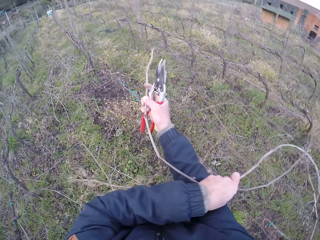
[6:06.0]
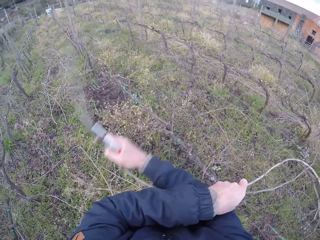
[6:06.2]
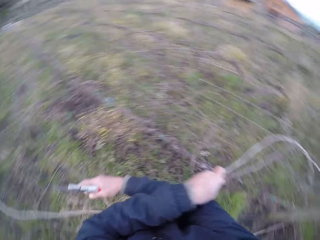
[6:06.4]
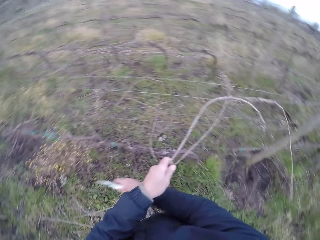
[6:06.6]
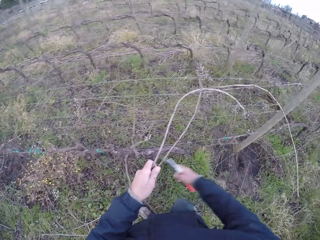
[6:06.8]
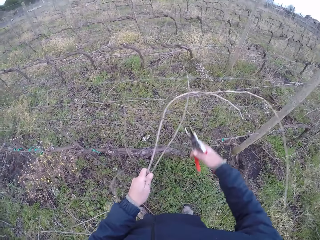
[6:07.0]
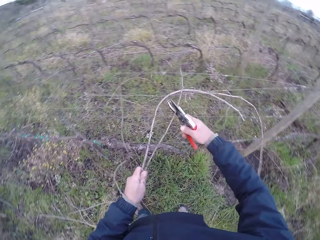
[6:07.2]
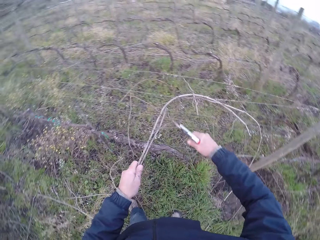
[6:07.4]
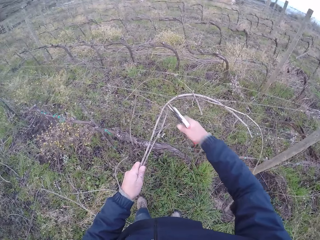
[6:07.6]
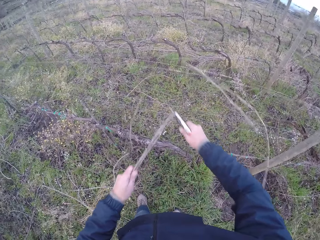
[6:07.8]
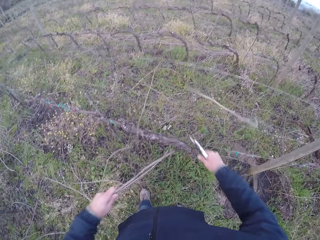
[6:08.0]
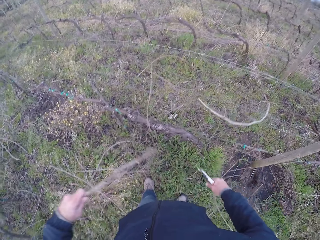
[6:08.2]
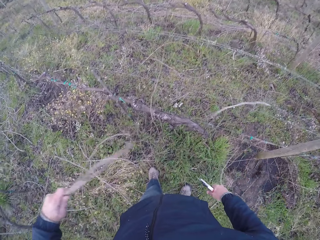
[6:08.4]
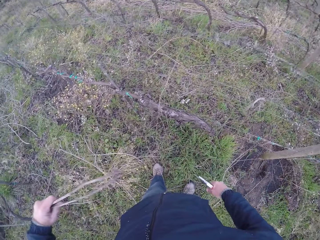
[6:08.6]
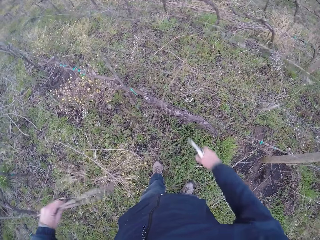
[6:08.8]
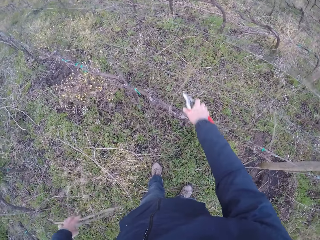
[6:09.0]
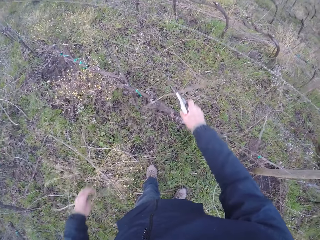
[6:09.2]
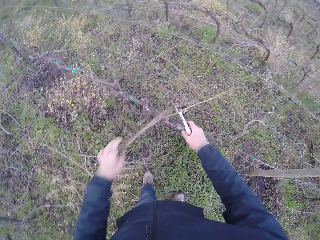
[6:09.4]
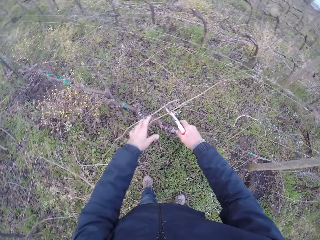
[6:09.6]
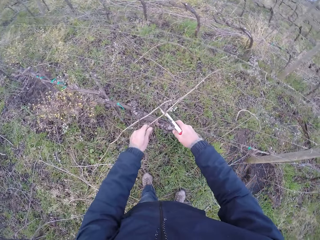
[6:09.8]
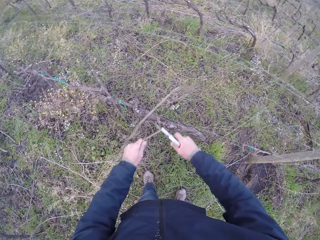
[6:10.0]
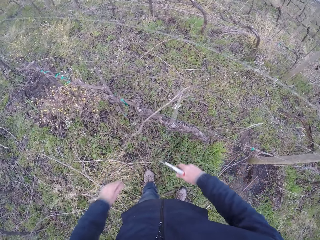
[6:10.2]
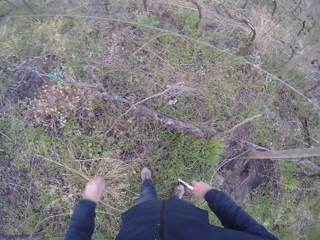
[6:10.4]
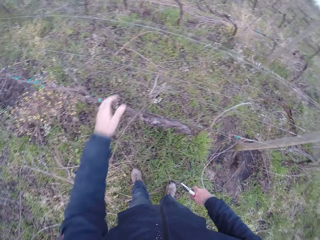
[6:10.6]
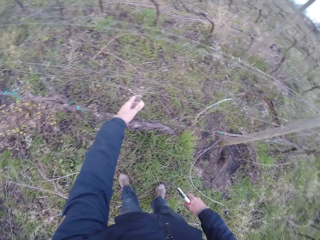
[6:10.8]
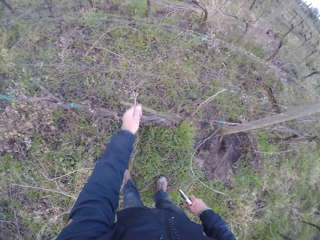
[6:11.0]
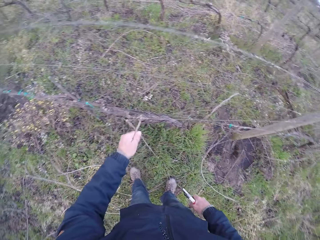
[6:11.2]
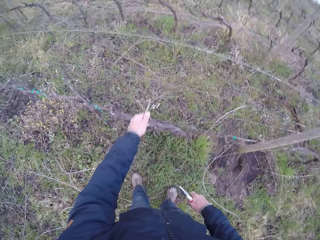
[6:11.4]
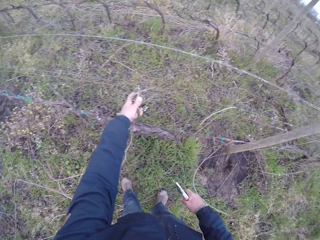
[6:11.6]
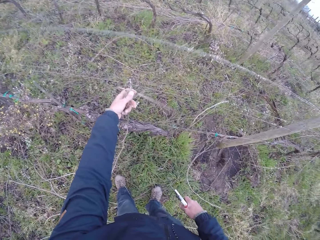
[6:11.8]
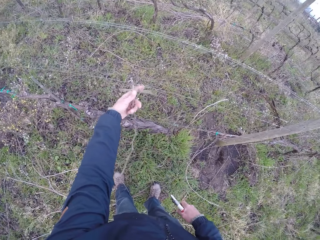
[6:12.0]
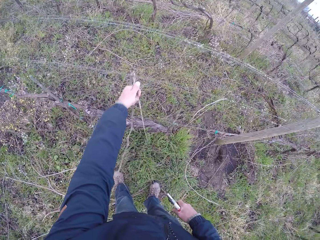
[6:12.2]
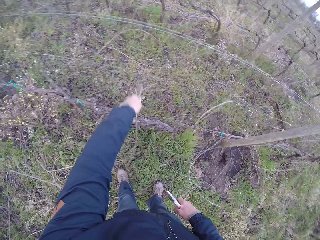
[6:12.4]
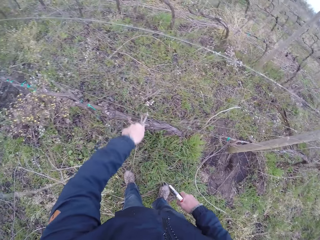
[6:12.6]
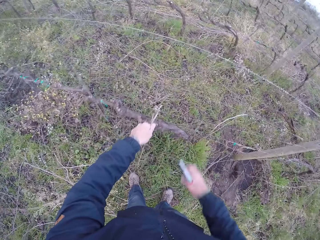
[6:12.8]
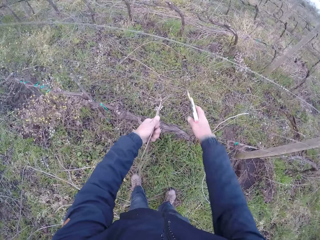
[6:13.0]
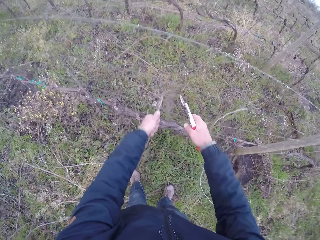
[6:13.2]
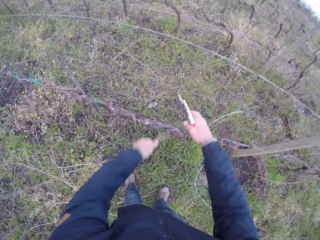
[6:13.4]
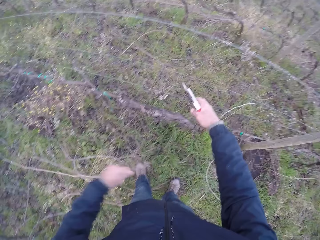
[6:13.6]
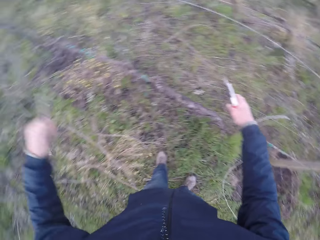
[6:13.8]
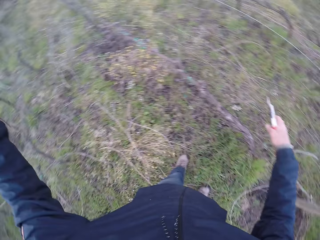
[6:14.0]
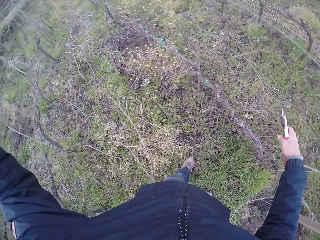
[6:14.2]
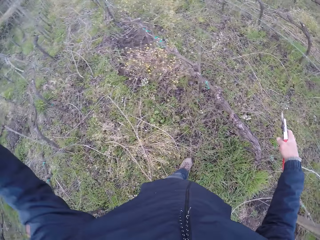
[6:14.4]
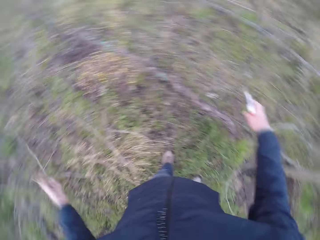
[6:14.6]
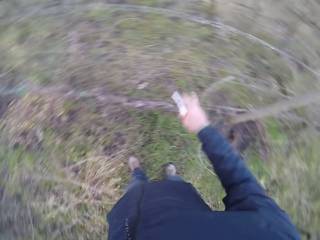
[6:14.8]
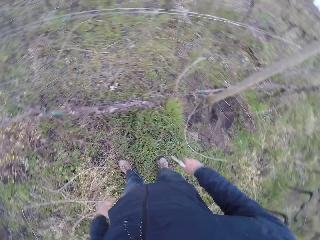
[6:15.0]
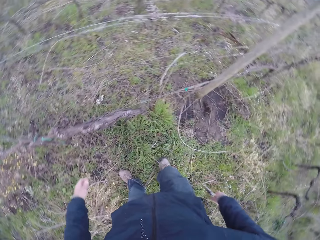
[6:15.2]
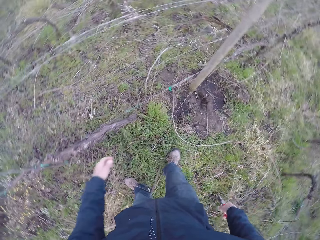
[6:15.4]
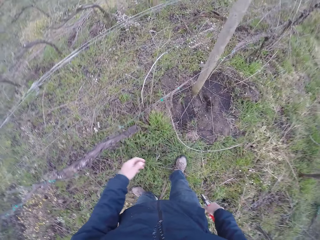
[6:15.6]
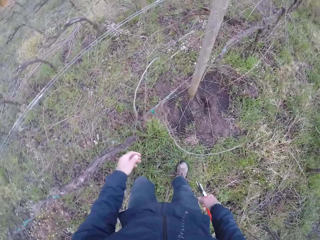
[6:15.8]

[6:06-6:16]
The camera wearer removes the bunch of twigs or wood from the barbed wire with his right hand. He cuts the bunch of twigs with the pair of secateurs with his right hand. He drops the bunch of twigs on the floor with his left hand. He picks the wood. He cuts the bunch of twigs with the pair of secateurs with his right hand. He removes the bunch of twigs from the barbed wire with his left hand. He pulls down the barbed wire with his right hand. He drops the bunch of twigs on the floor with his left hand.

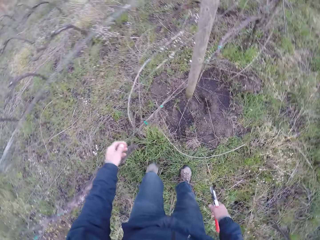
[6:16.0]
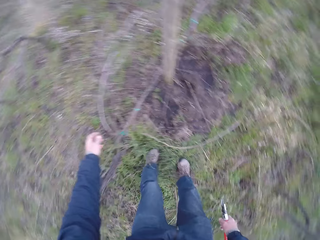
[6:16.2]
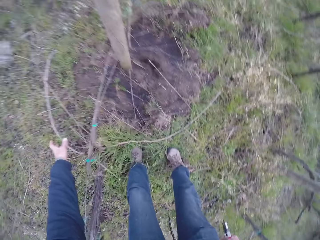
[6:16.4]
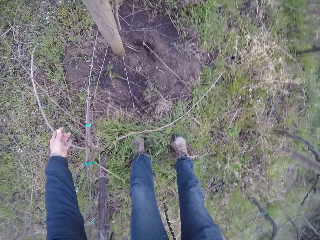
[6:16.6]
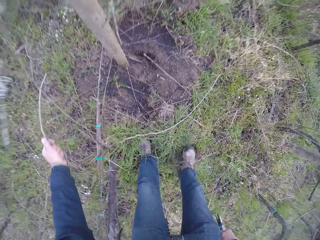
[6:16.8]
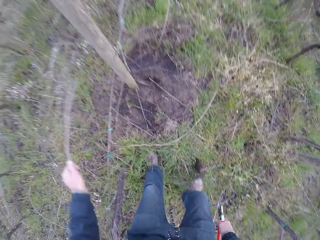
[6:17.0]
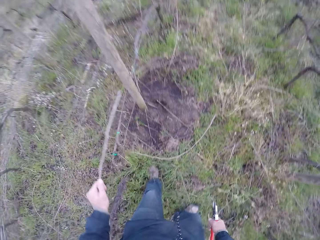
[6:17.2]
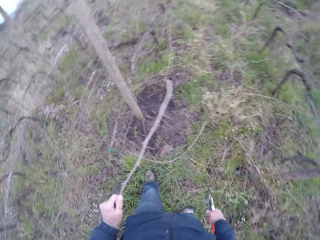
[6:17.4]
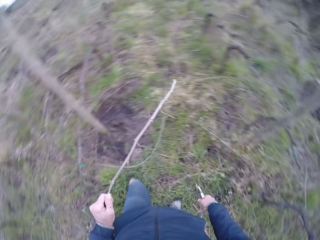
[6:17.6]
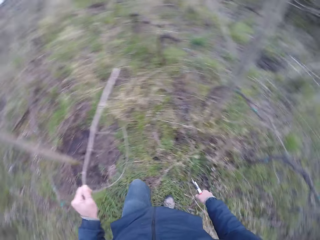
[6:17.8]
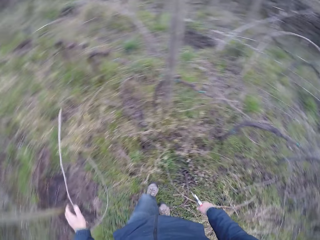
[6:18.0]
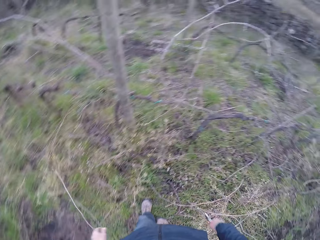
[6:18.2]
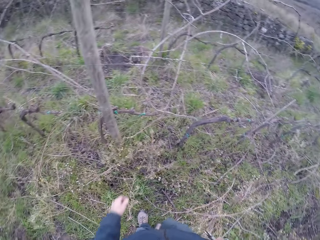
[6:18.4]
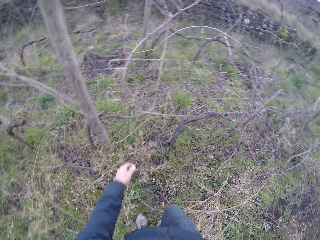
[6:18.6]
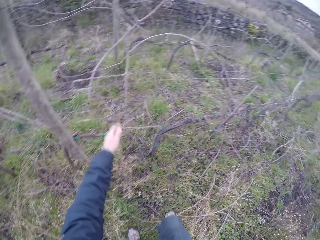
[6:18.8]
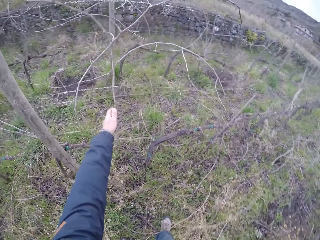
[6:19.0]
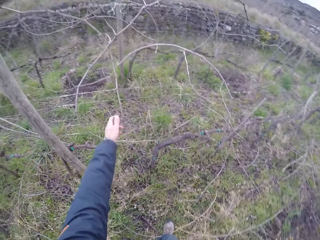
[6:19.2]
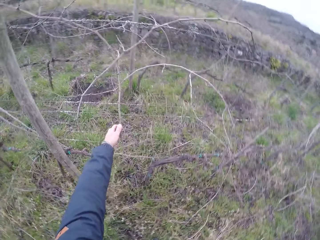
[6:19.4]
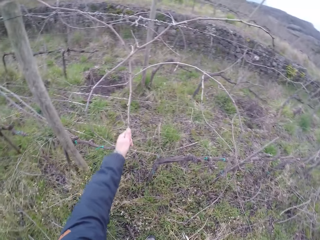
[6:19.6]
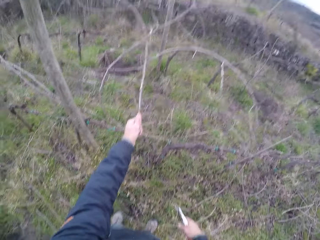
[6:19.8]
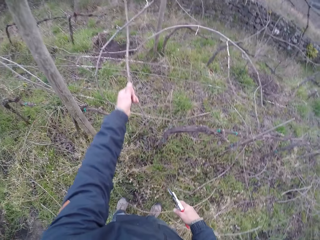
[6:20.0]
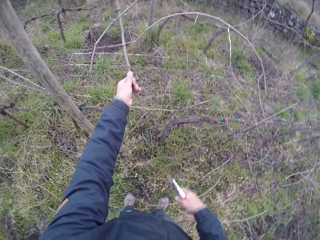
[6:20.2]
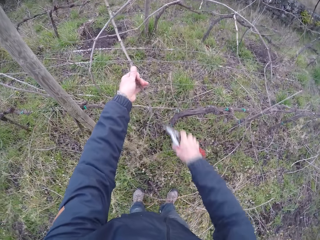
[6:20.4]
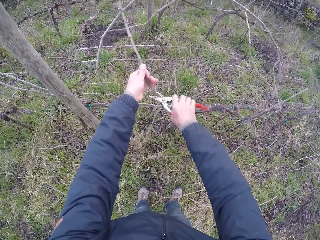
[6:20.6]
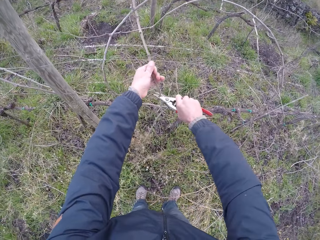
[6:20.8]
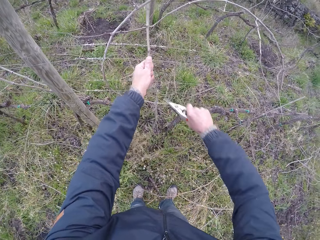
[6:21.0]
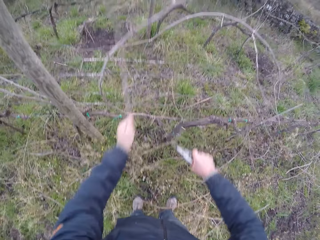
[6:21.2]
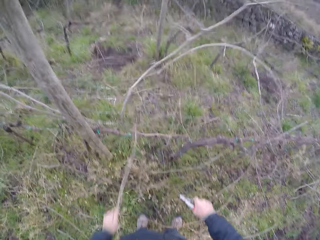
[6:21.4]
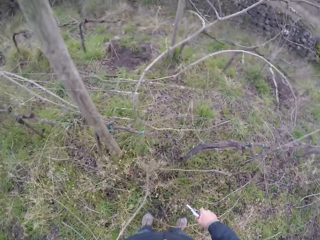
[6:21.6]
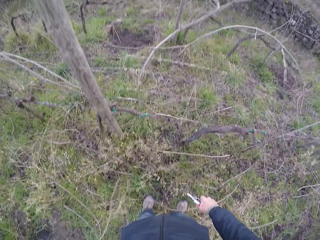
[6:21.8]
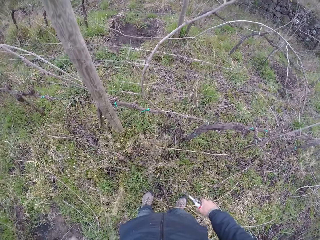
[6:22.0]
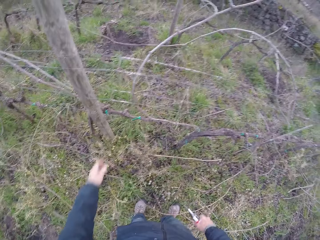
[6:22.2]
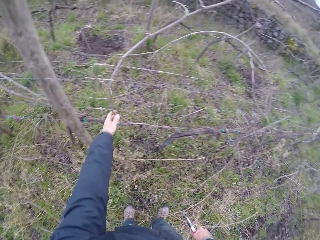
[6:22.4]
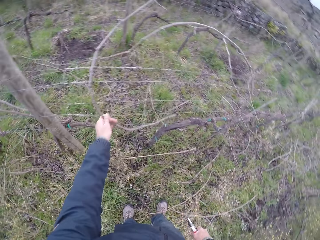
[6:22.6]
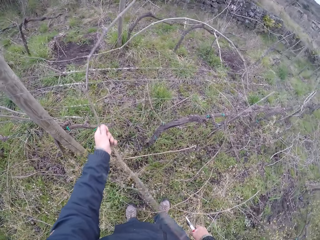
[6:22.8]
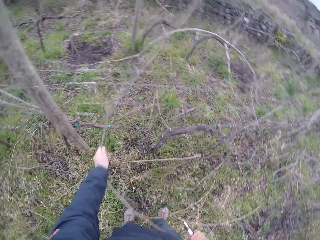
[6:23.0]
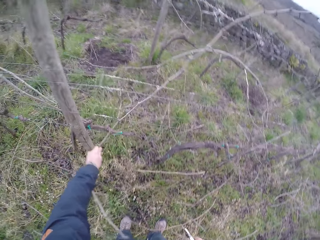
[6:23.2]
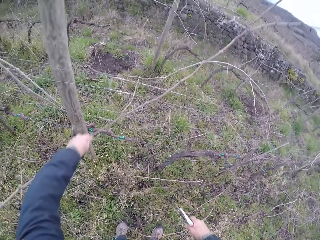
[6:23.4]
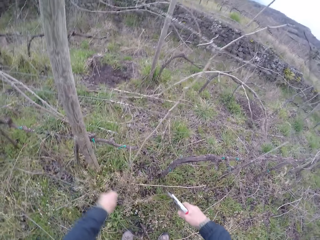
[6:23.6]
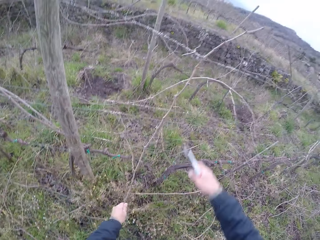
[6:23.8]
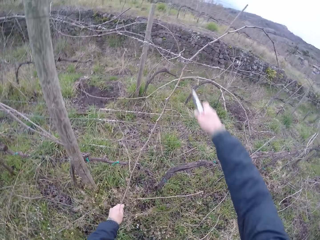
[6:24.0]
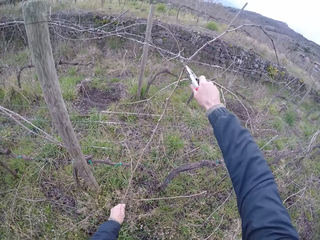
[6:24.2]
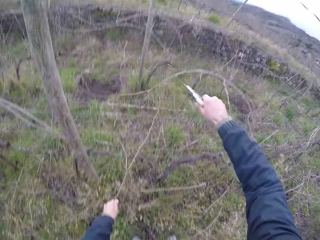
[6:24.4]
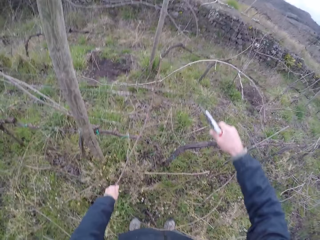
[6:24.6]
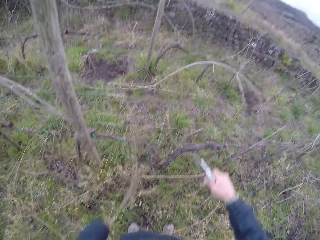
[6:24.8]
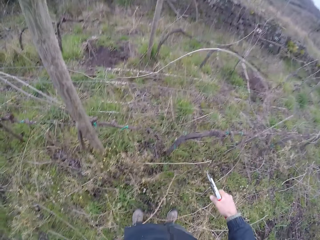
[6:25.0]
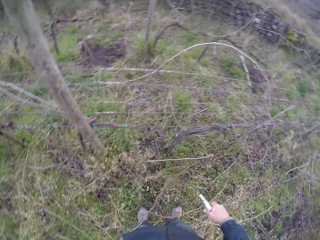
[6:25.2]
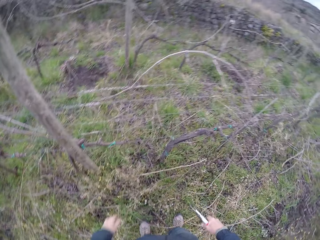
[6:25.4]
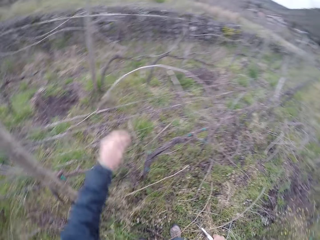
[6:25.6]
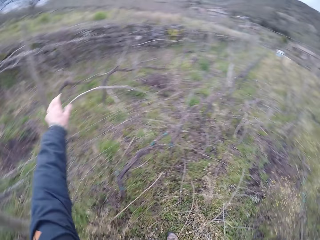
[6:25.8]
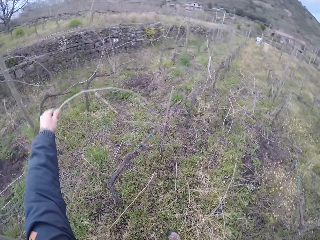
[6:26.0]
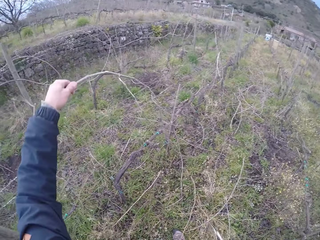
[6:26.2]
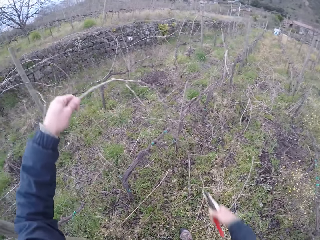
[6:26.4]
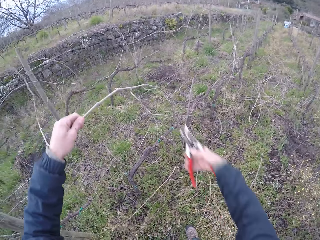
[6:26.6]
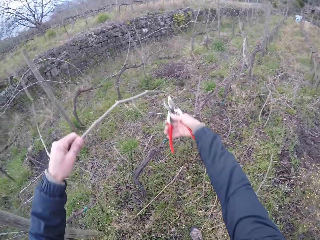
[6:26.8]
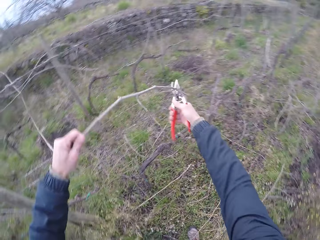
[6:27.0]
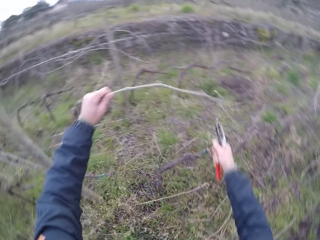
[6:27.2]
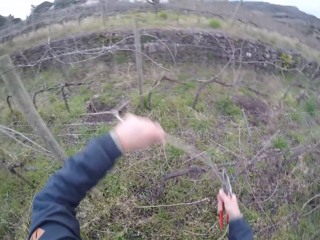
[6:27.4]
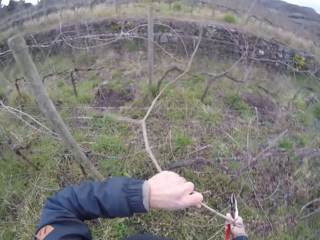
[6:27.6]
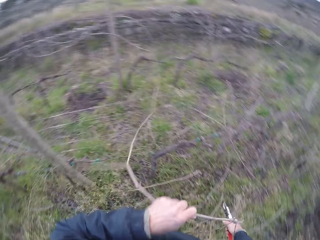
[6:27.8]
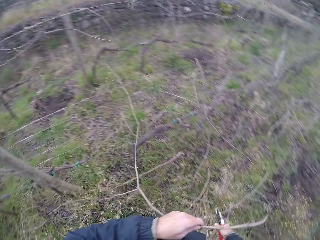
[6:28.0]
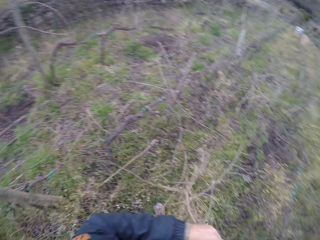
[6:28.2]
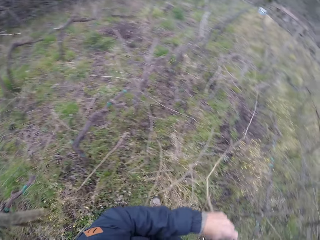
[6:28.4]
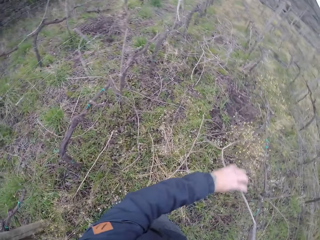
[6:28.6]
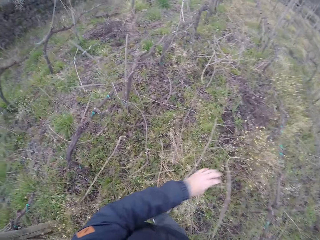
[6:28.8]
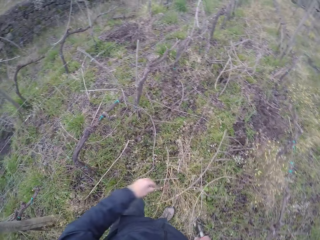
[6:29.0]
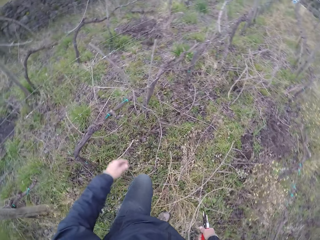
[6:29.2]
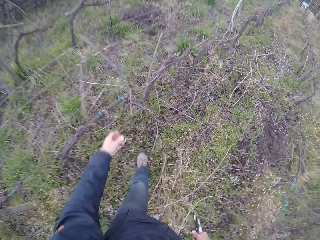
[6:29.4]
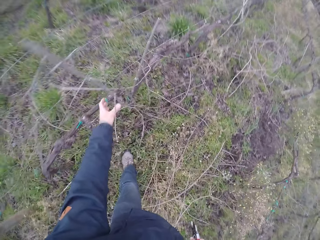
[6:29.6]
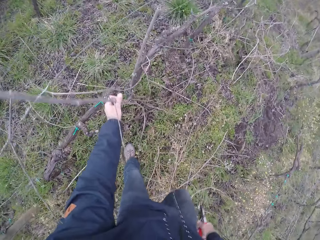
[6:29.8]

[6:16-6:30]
The camera wearer walks and picks the wood. He holds a twig with his left hand. He drops the twig on the floor with his left hand. He holds the twig with his left hand. He picks the wood. He cuts the twig with the pair of secateurs with his right hand. He drops the twig on the floor with his left hand. He holds the twig with his left hand. He picks the wood. He cuts the twig with the pair of secateurs with his right hand. He drops the twig on the floor with his left hand. He holds the twig with his left hand. He picks the wood. He cuts the twig with the pair of secateurs with his right hand. He pulls the wood. He drops the twig on the floor with his left hand.
